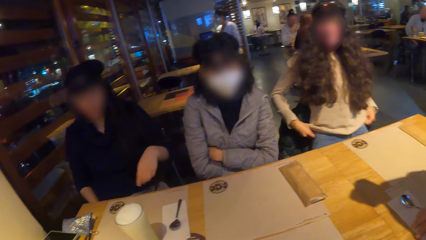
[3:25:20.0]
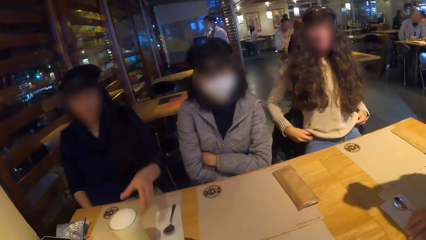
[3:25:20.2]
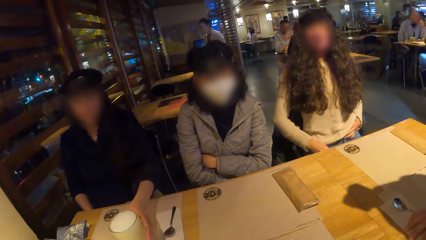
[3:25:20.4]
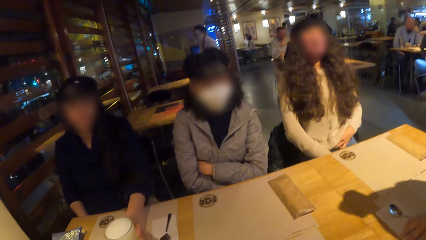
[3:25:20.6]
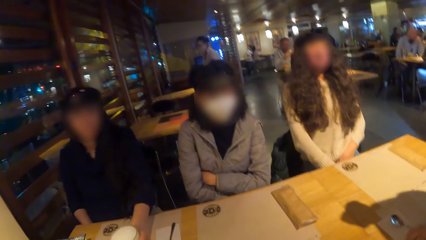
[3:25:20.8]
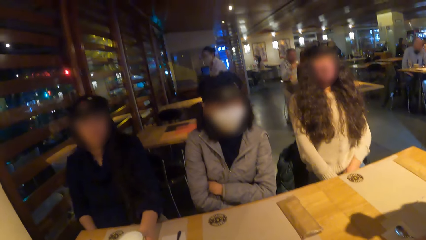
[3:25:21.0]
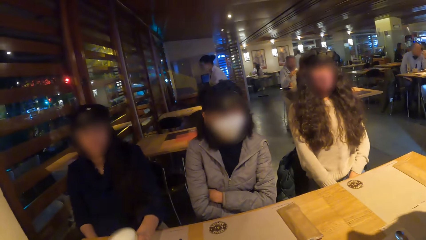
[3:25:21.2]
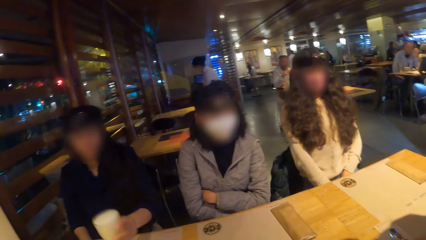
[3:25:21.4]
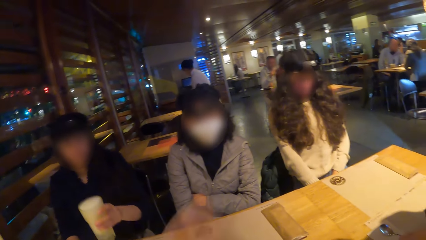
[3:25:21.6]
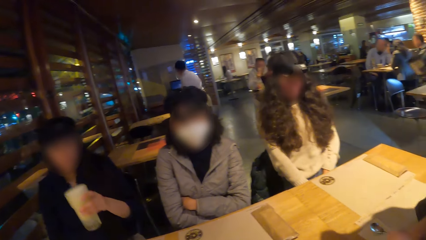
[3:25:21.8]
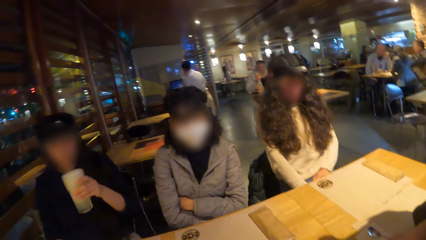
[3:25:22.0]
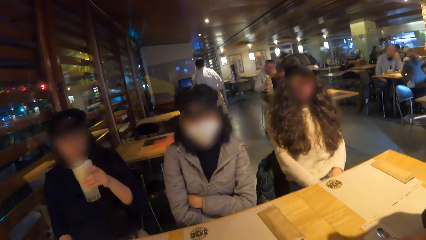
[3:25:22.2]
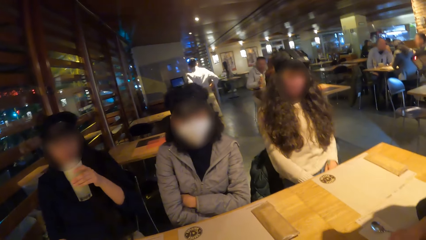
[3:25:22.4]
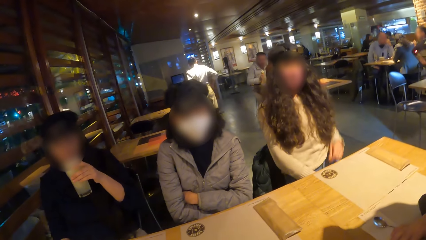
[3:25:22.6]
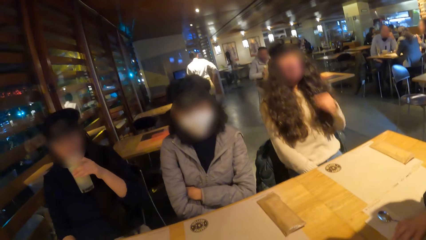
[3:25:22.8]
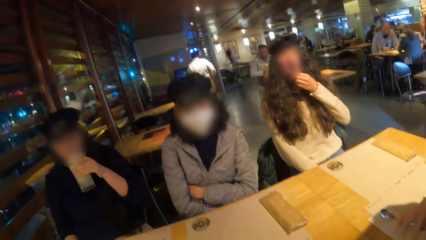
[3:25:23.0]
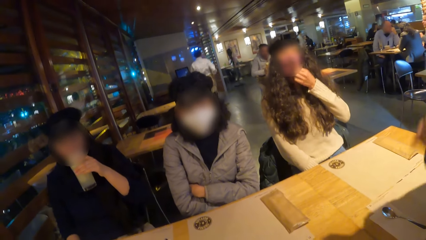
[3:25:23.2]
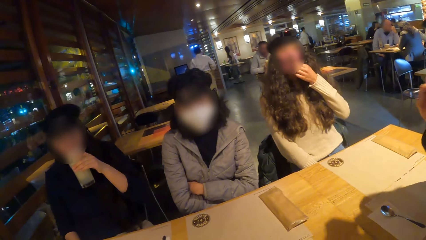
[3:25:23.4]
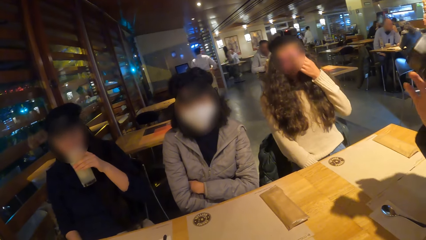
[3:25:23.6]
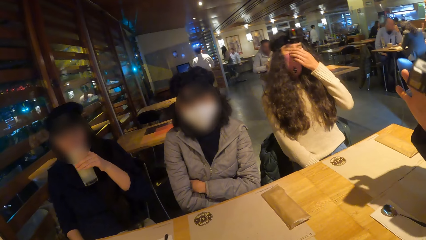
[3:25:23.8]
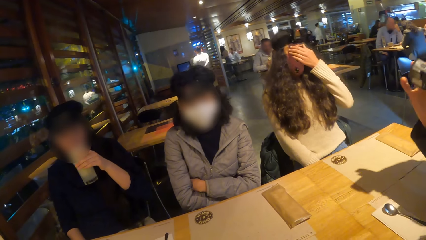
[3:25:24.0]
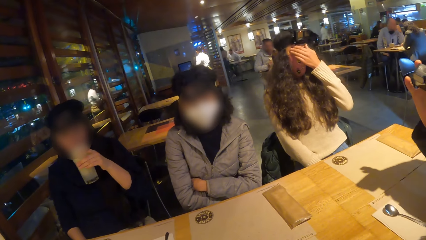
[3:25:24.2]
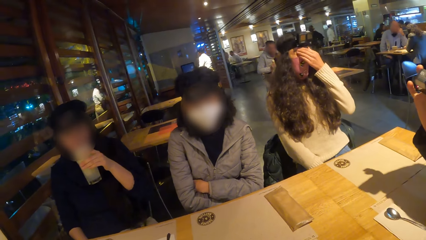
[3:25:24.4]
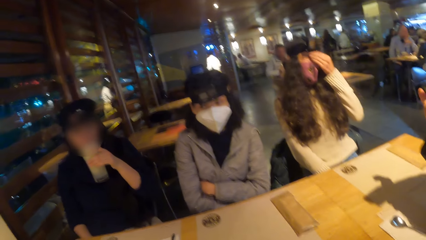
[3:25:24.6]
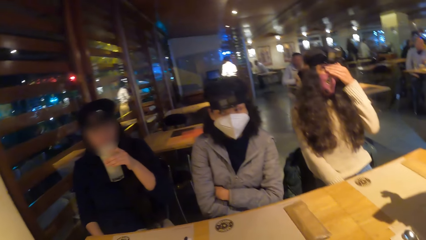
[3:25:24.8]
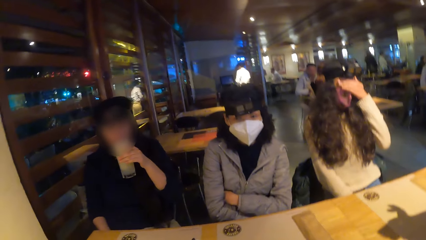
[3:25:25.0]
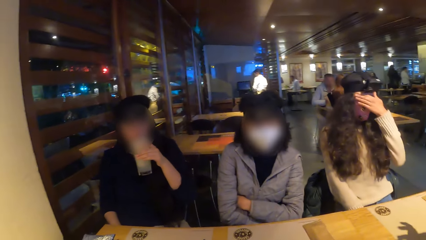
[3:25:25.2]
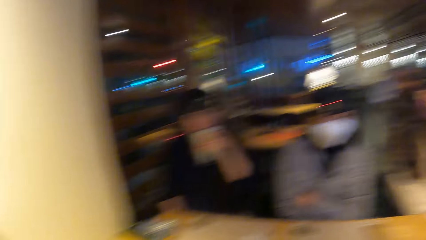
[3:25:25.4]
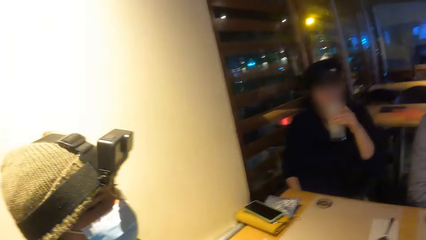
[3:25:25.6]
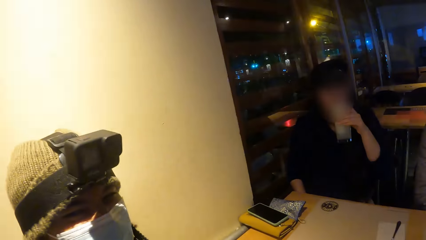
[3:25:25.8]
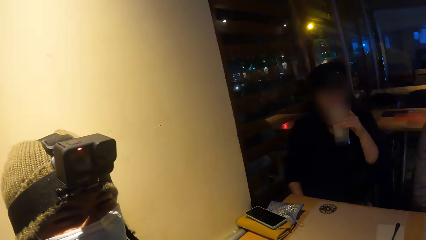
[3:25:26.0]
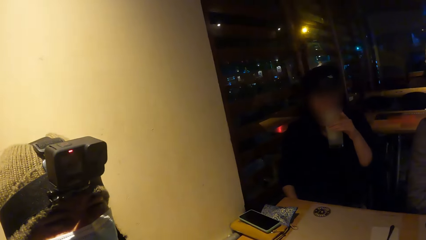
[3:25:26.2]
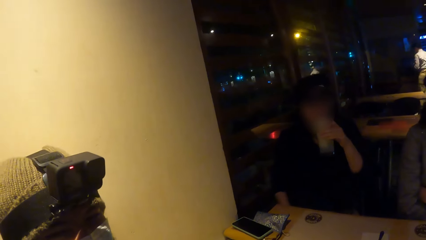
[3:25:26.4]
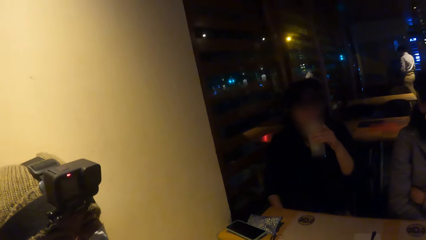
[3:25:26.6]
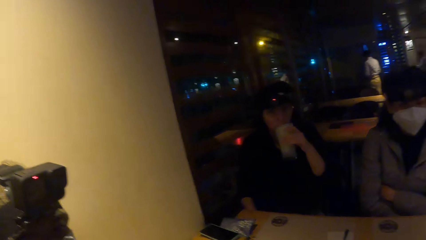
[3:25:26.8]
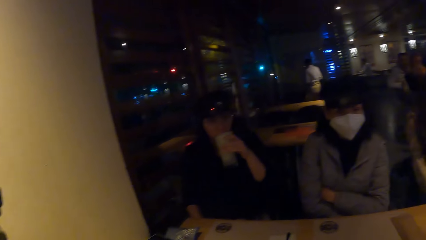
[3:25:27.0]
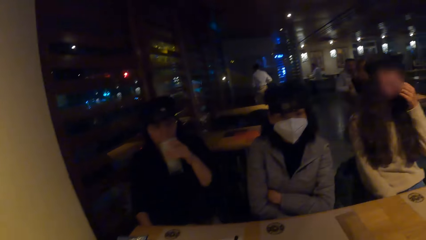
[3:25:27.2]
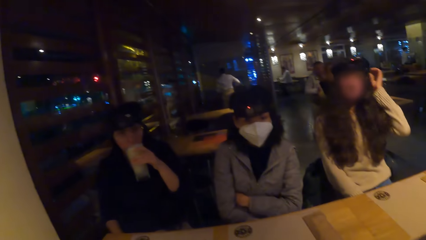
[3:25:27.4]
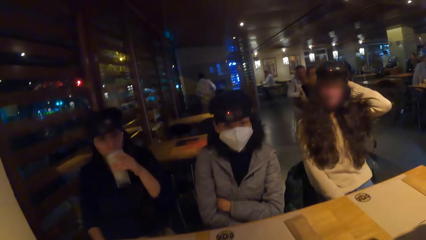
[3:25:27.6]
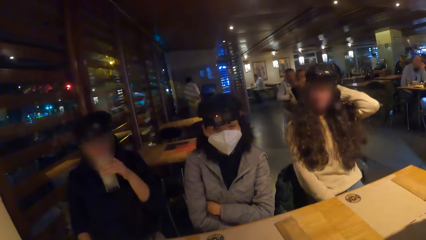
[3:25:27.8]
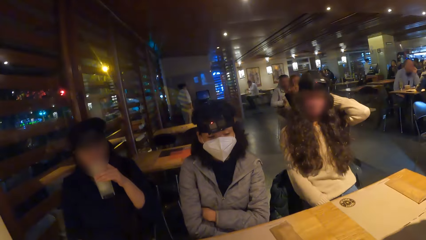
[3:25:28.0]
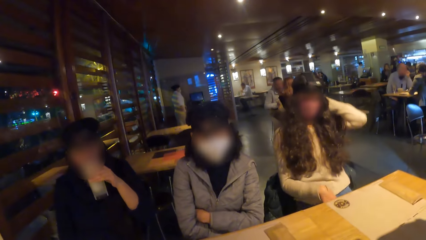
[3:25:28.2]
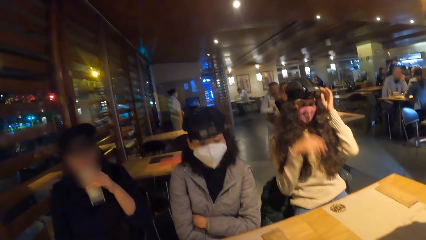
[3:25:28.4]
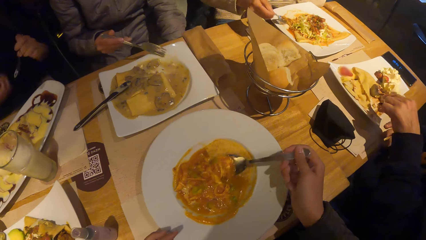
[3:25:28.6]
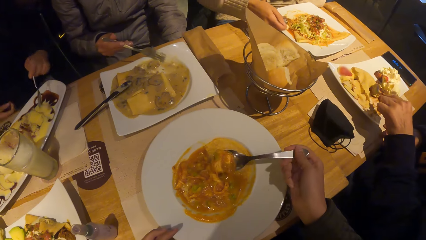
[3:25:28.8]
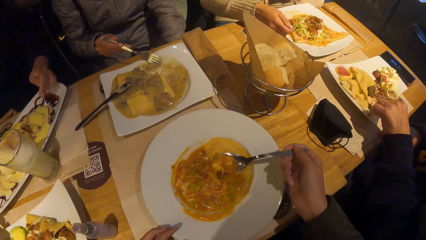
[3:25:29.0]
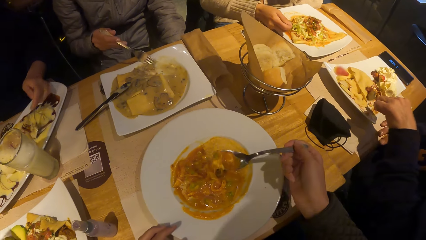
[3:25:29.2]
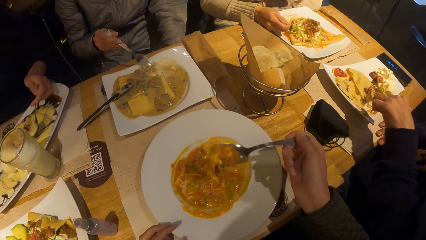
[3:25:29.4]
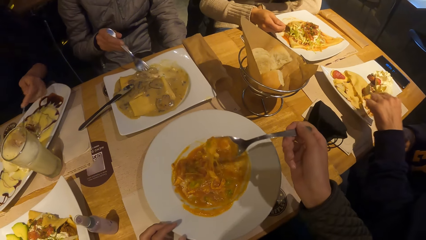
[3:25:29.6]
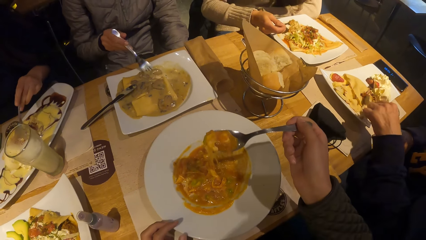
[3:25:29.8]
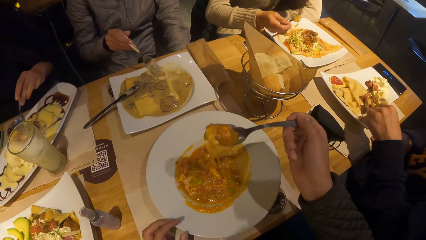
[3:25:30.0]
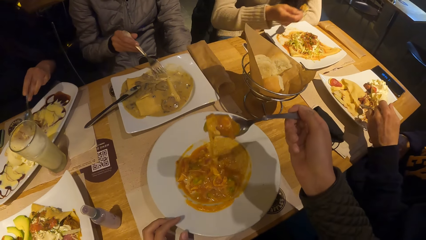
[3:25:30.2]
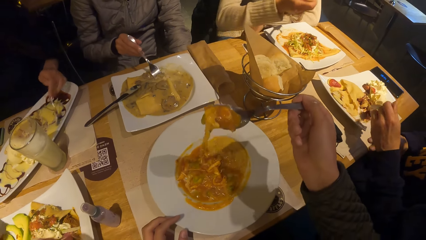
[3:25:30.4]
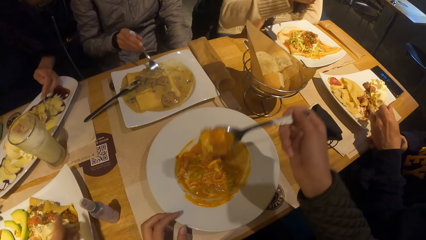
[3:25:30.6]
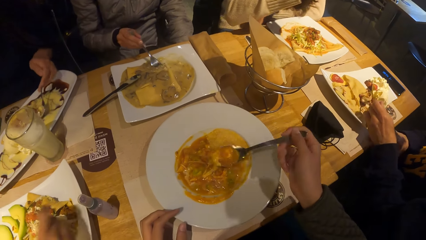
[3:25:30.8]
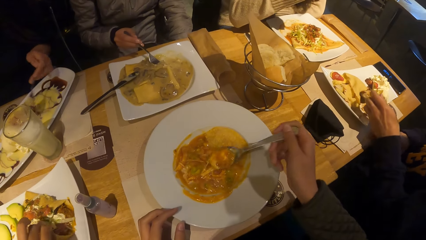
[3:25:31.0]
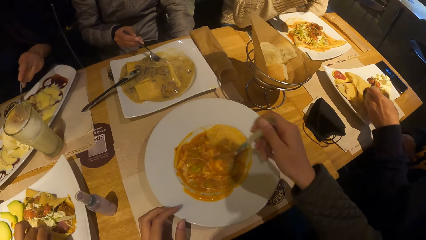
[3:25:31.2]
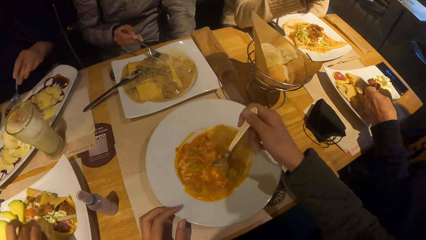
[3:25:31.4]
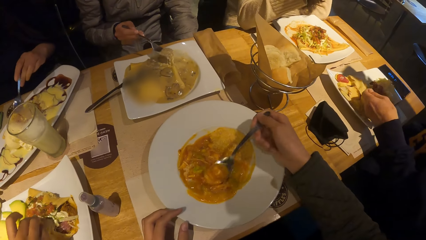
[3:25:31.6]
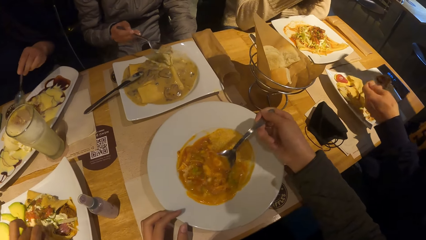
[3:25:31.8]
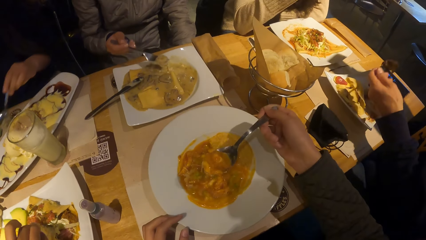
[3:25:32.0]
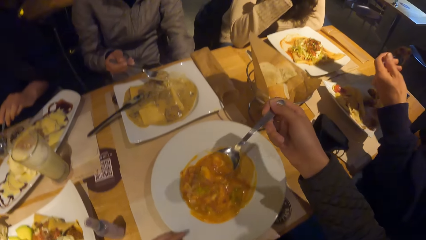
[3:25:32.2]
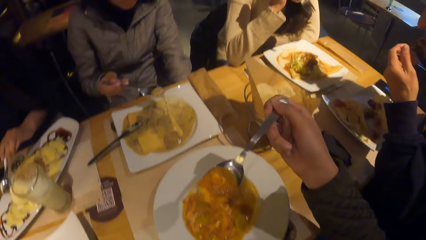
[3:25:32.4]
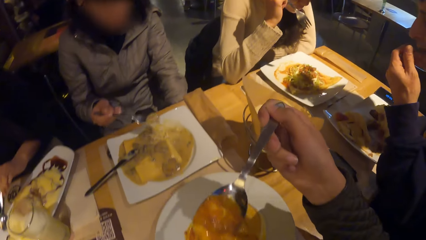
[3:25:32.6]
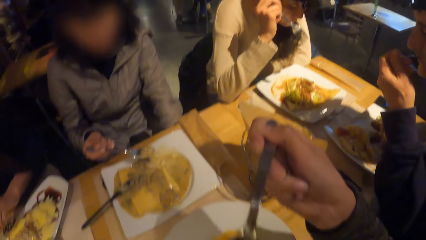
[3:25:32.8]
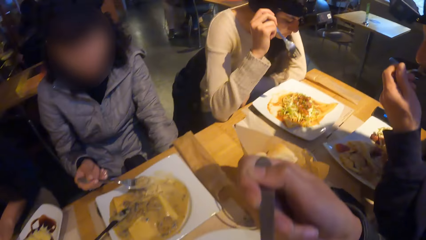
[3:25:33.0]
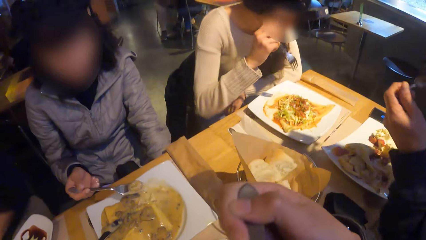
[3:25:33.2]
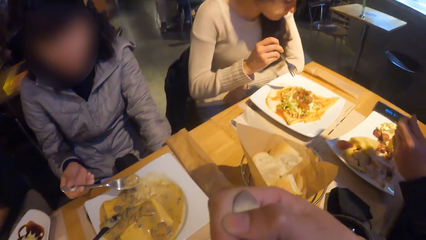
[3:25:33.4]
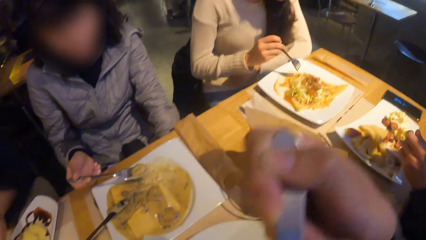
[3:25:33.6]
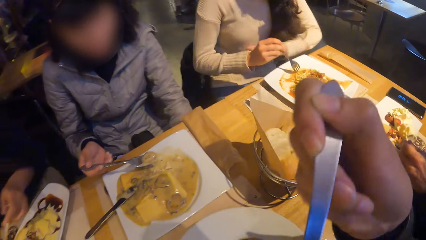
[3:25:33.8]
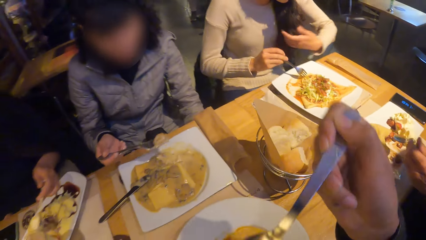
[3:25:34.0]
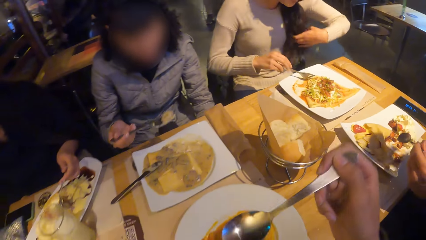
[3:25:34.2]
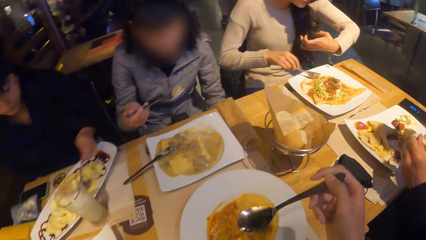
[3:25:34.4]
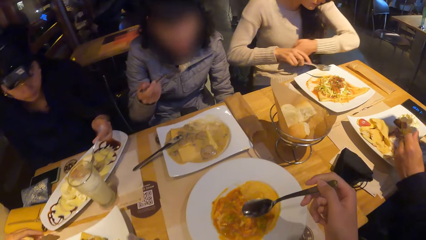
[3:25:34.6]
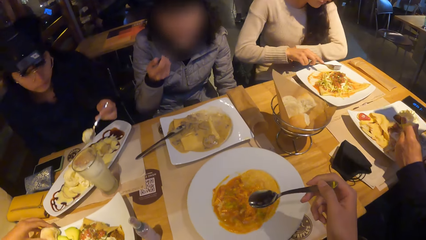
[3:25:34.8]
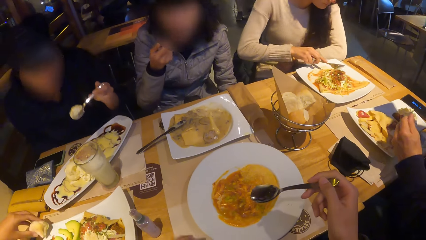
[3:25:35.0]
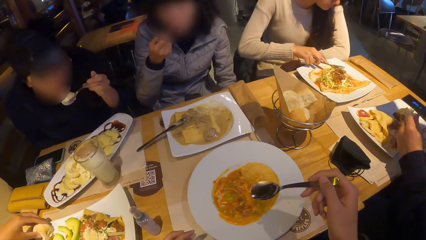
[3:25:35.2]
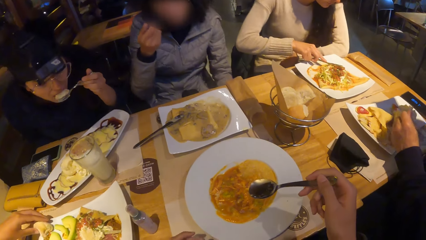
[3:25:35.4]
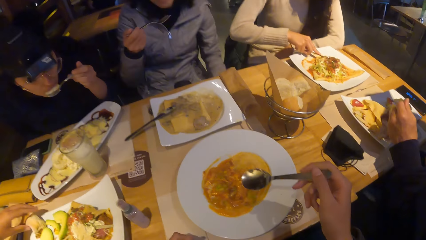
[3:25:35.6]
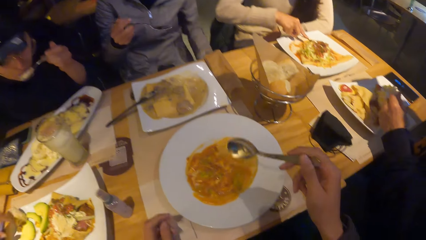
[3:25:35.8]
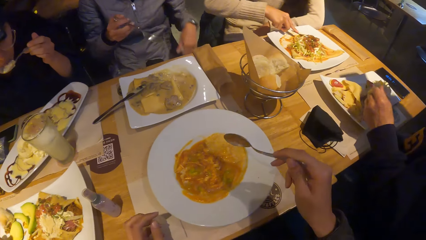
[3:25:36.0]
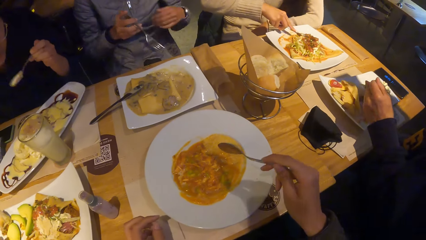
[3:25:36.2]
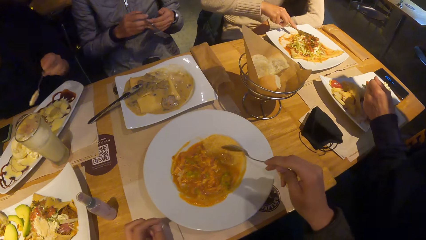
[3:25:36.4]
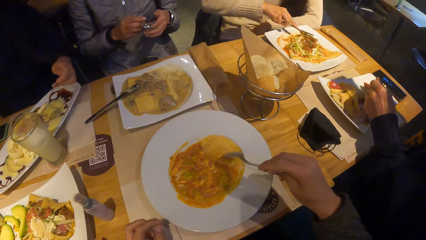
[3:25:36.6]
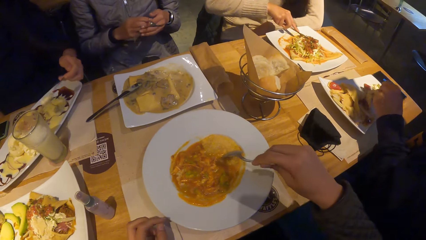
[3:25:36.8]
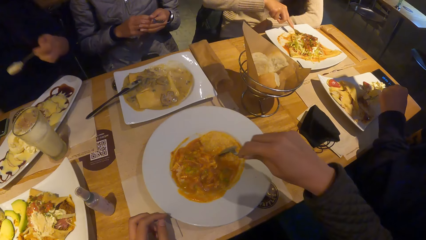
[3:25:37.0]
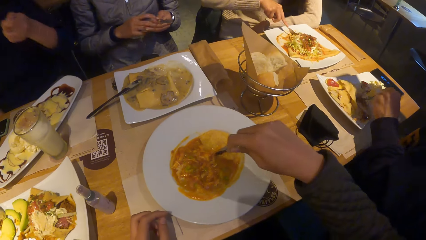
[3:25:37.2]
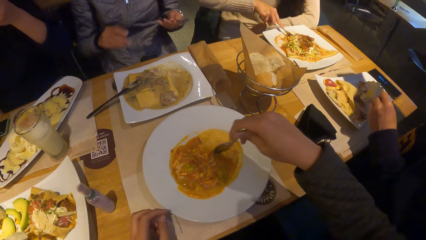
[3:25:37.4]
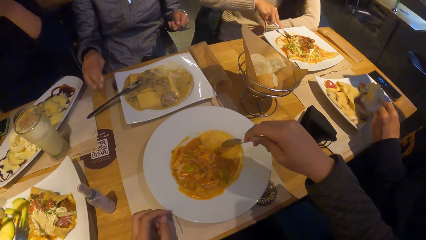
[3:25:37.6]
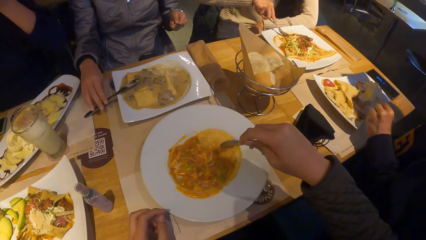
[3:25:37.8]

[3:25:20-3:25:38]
The woman picks a cup from the table with her left hand. She drinks from the cup with her left hand. A person engages the camera wearer. The camera wearer looks around. She picks pasta from the table with a spoon in her right hand. A man picks mashed potatoes from the table with a spoon in his left hand. A second woman picks pasta from the table with a fork in her right hand. A third woman picks pasta from the table with a fork in her right hand. A fourth woman picks pasta from the table with a spoon in her left hand. The first woman picks pasta from the table with a spoon in her left hand. The third woman eats the pasta from the table with the fork in her right hand. A fifth woman eats pasta on the table with her right hand. The man eats the mashed potatoes from the table with the spoon in his left hand. The camera wearer eats the pasta from the table with the spoon in her right hand. The second woman eats the pasta from the table with the fork in her right hand. The fifth woman picks a dumpling from the plate on the table with her left hand. The first woman eats the pasta from the plate with the fork in her right hand. The second woman passes the fork to her left hand from her right hand.
